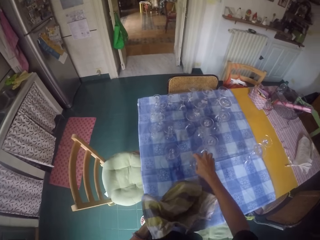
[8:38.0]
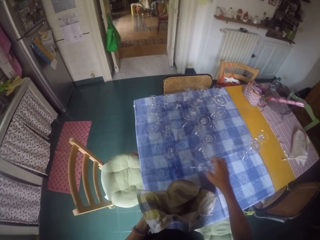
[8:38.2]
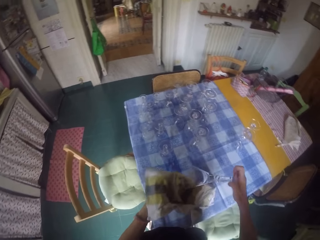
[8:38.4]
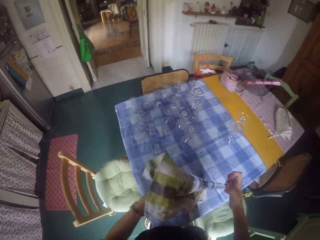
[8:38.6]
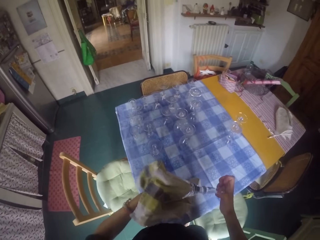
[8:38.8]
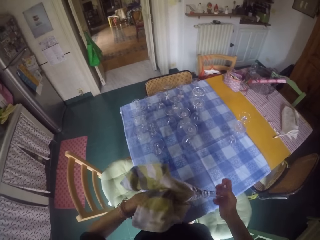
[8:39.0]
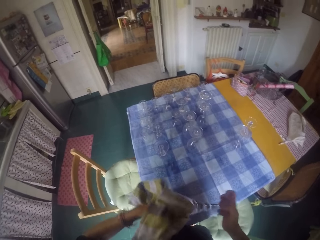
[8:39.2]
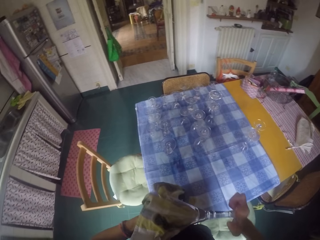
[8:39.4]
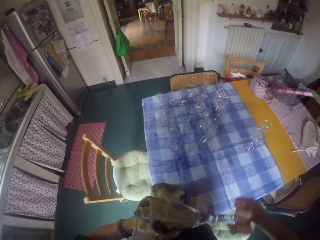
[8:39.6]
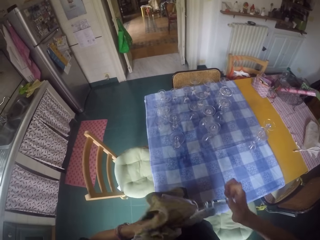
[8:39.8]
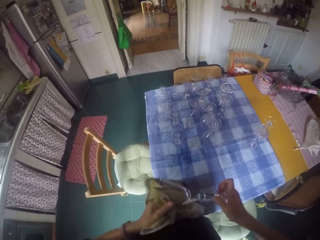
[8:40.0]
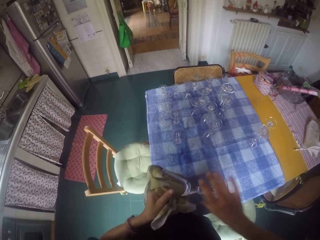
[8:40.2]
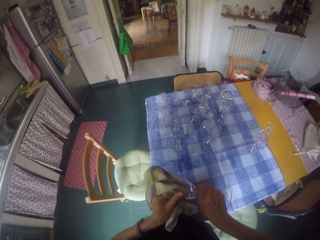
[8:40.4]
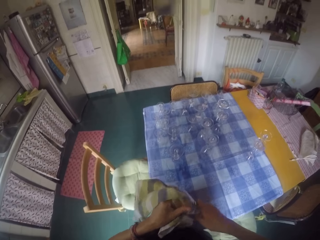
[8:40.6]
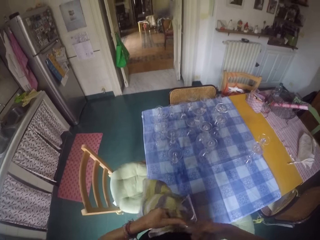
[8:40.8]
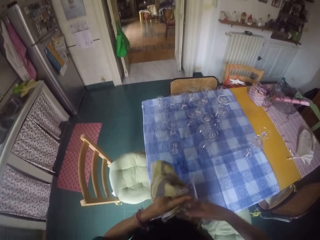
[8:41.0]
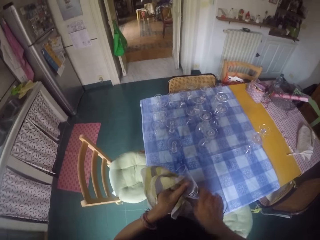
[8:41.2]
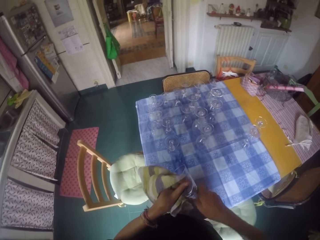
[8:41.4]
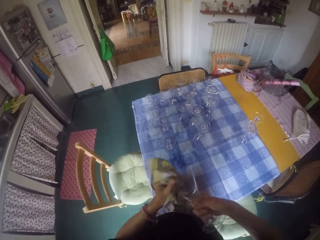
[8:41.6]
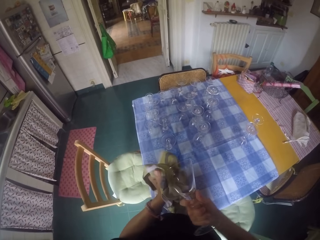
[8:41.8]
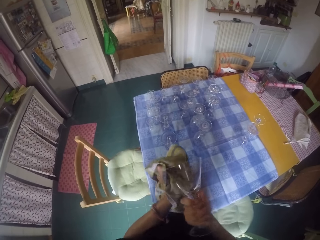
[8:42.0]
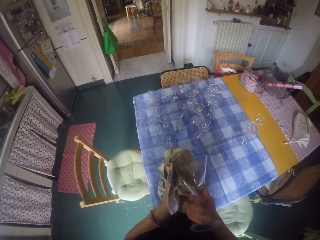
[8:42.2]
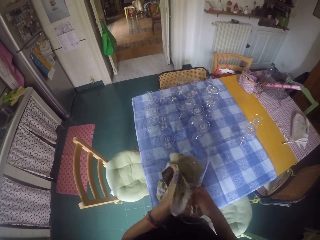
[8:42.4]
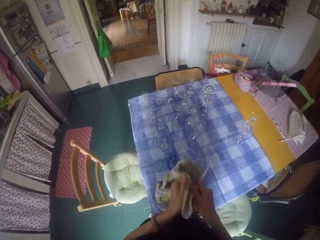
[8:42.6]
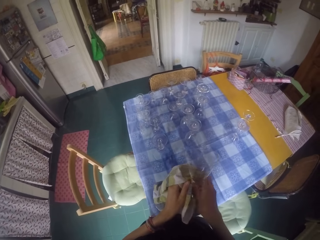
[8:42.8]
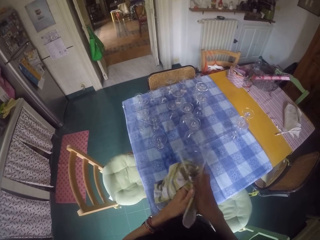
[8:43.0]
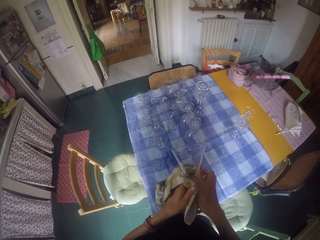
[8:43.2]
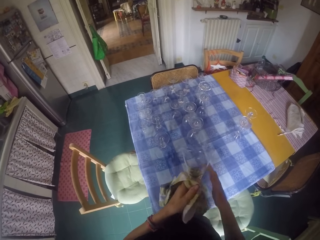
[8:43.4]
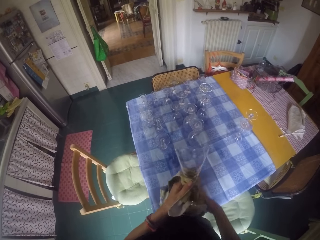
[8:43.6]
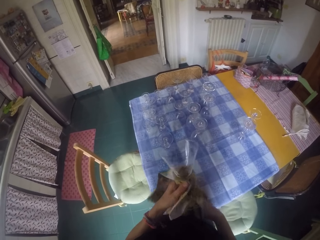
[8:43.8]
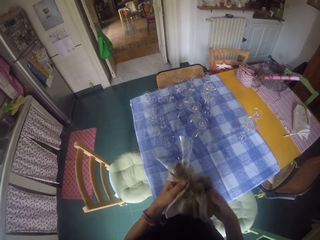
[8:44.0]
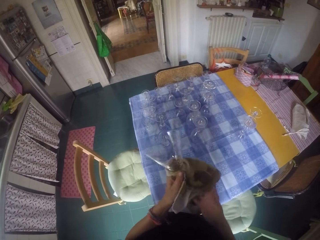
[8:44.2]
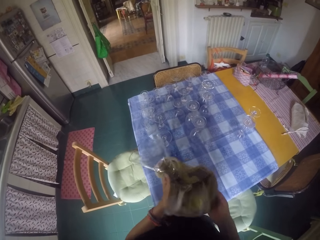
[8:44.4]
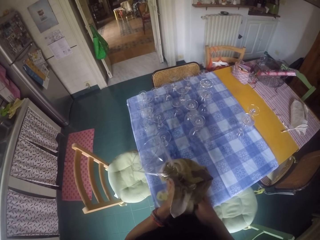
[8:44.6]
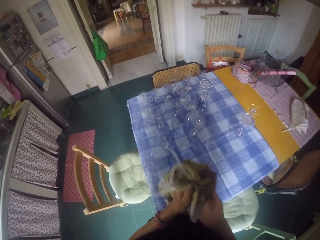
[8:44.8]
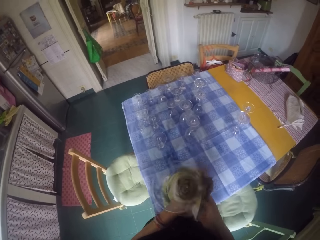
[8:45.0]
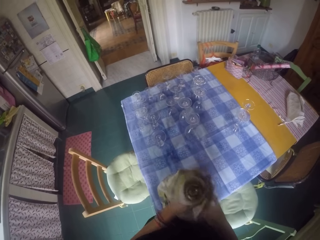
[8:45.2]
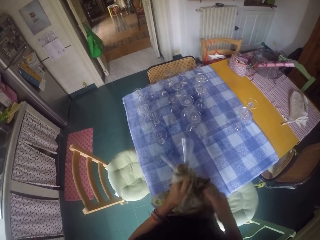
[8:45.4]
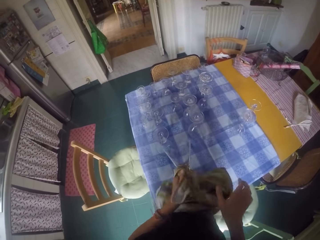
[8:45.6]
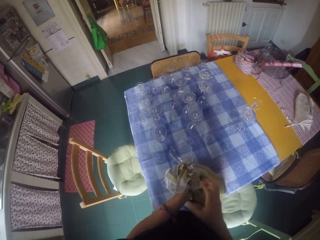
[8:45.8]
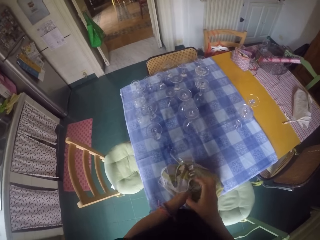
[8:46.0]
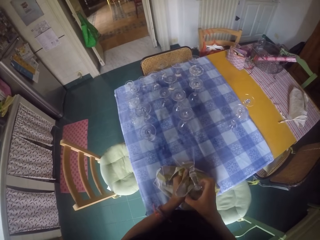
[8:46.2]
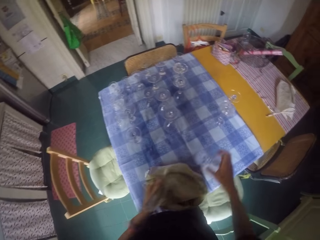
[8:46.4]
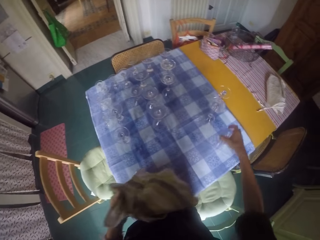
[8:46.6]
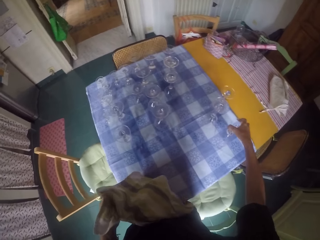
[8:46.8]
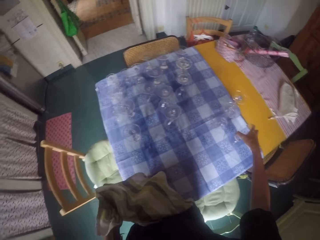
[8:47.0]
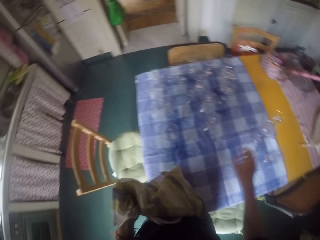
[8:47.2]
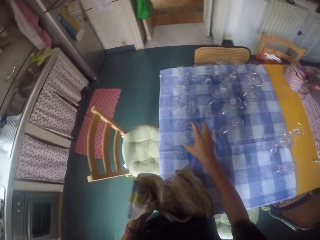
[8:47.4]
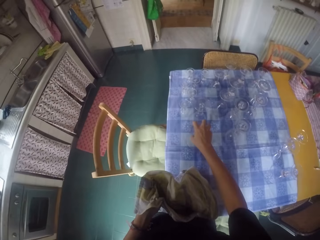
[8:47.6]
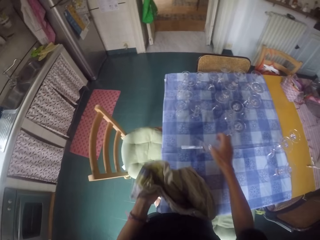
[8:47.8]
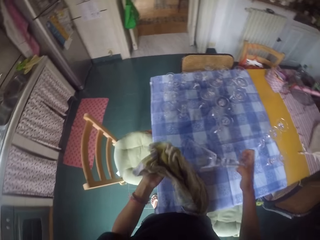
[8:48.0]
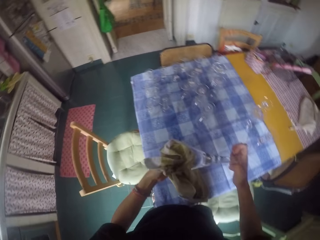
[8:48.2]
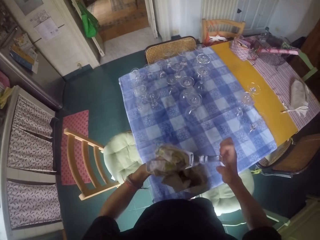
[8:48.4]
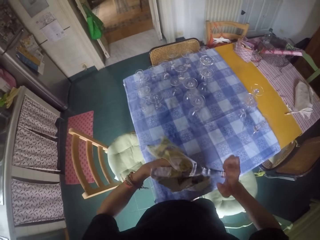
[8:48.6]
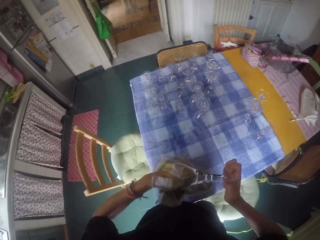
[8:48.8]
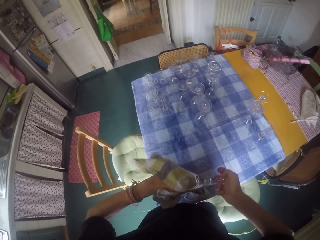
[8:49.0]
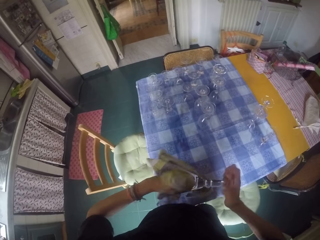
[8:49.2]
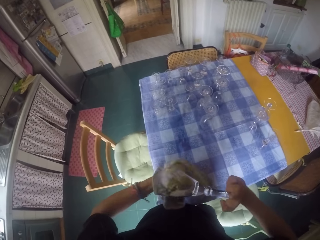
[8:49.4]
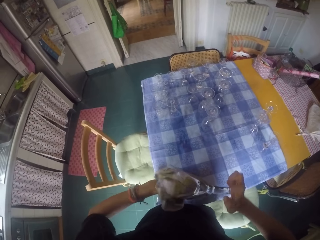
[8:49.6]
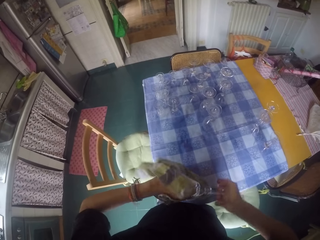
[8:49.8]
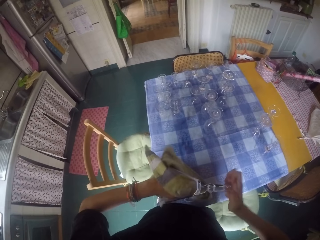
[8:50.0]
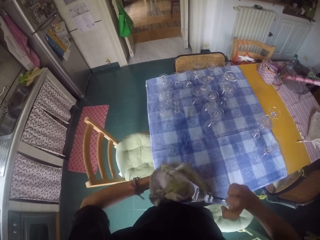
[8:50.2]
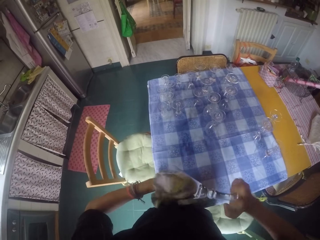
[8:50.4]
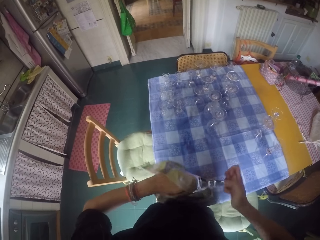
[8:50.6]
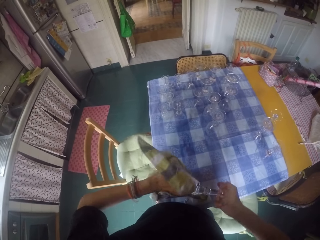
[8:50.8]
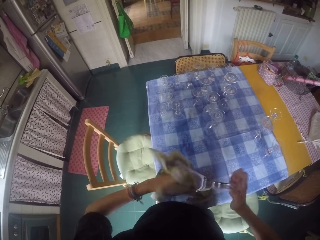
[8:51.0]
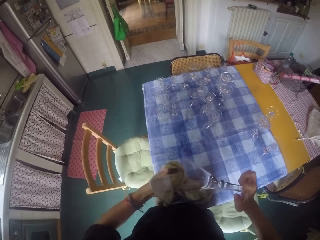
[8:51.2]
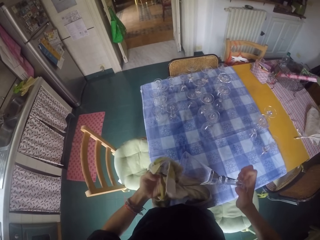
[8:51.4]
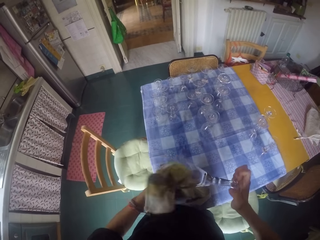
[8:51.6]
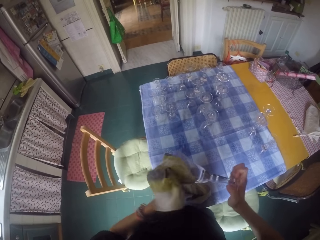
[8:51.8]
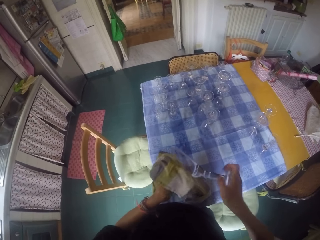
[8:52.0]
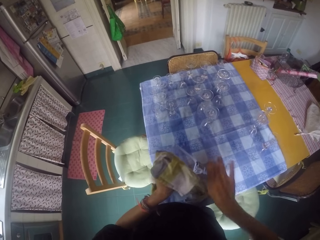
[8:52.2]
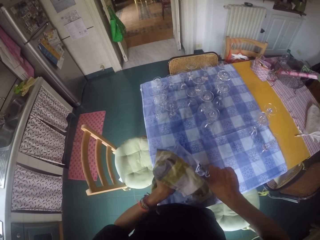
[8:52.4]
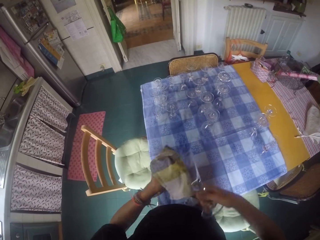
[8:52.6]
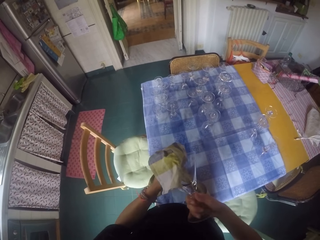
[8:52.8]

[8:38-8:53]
The camera wearer picks a wine glass on the table. They wipe the wine glass with a hand towel. They place the wine glass on the table. They pick a wine glass on the table. They wipe the wine glass with the hand towel.

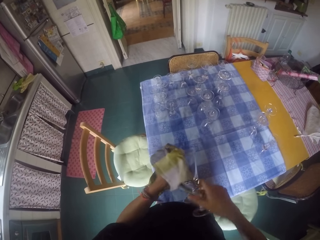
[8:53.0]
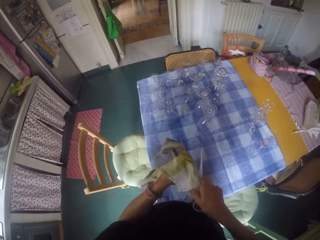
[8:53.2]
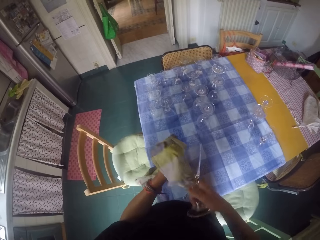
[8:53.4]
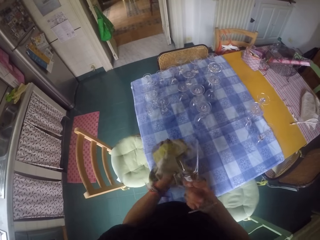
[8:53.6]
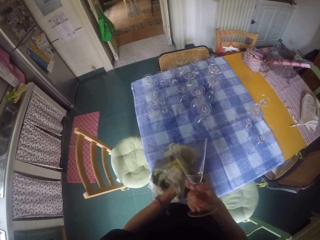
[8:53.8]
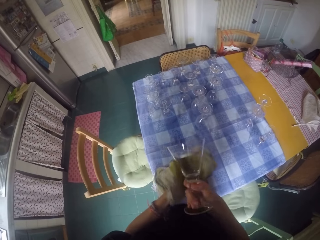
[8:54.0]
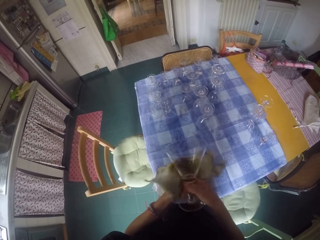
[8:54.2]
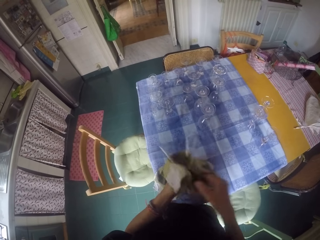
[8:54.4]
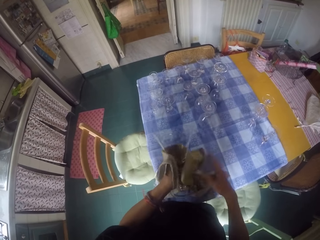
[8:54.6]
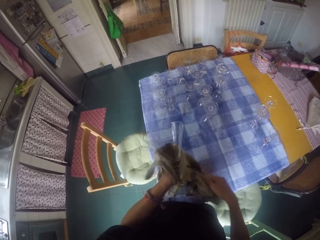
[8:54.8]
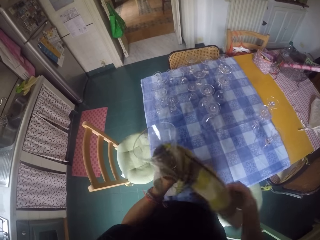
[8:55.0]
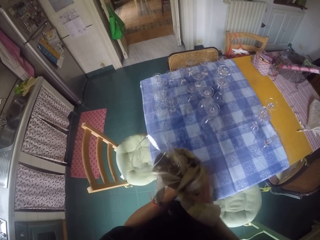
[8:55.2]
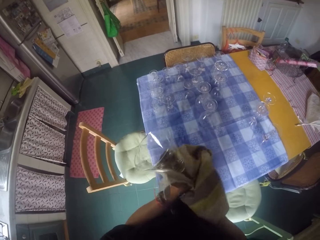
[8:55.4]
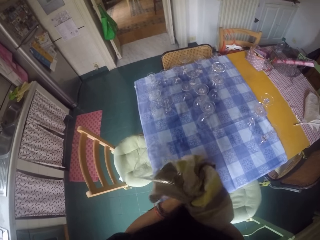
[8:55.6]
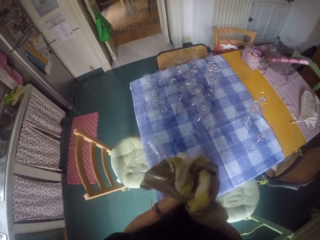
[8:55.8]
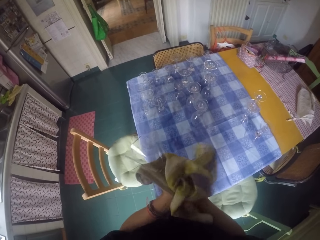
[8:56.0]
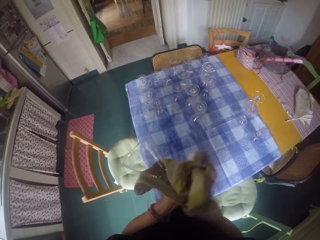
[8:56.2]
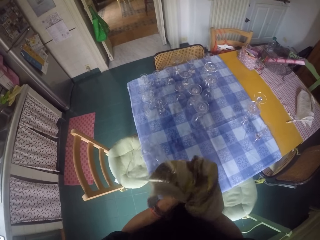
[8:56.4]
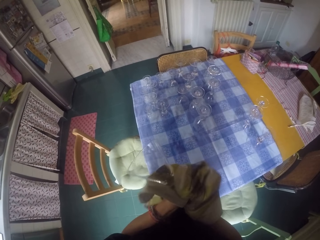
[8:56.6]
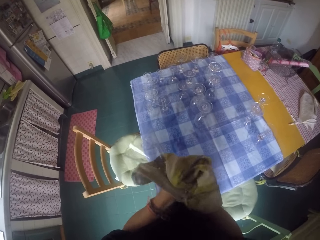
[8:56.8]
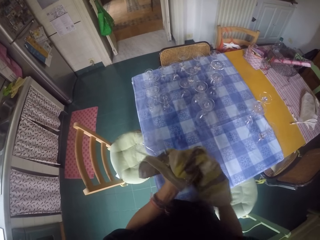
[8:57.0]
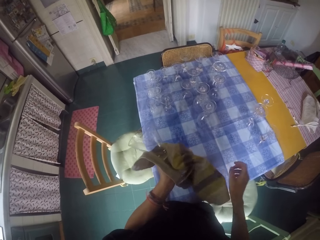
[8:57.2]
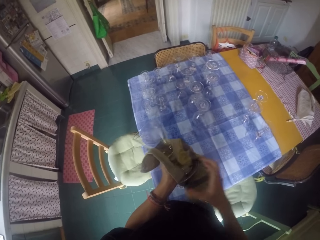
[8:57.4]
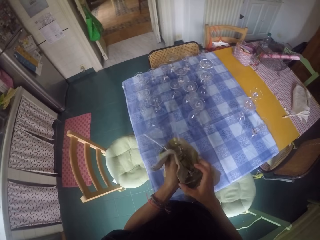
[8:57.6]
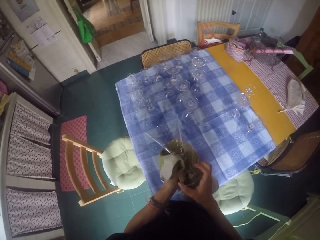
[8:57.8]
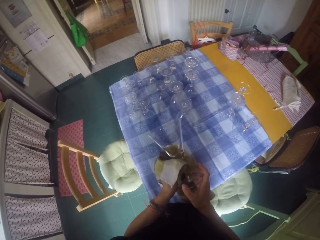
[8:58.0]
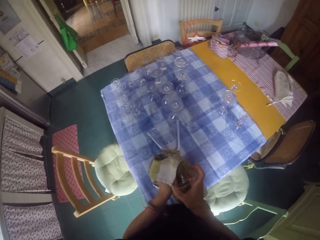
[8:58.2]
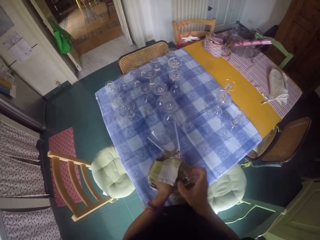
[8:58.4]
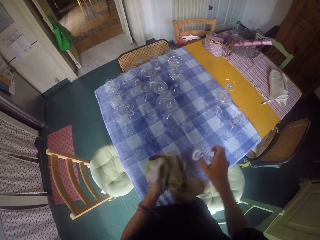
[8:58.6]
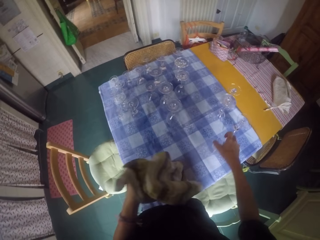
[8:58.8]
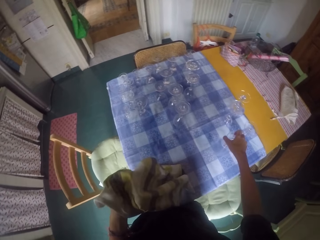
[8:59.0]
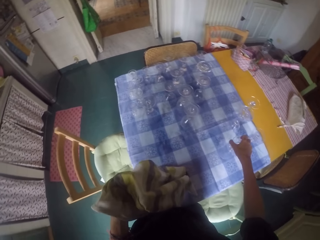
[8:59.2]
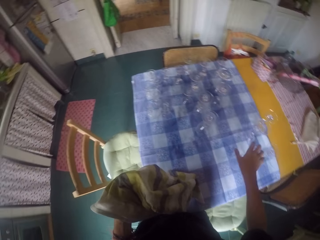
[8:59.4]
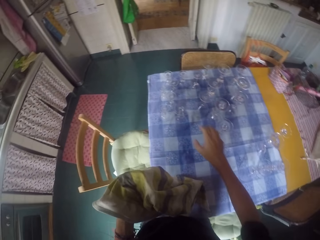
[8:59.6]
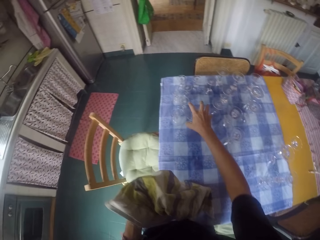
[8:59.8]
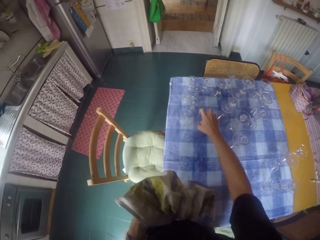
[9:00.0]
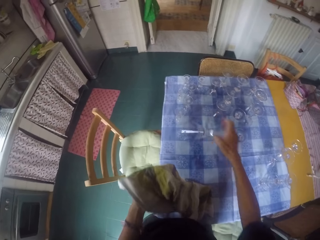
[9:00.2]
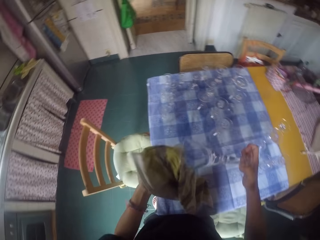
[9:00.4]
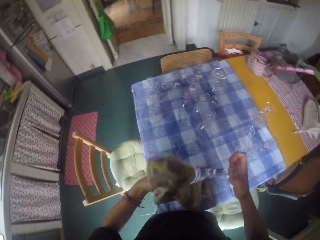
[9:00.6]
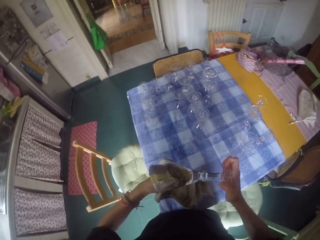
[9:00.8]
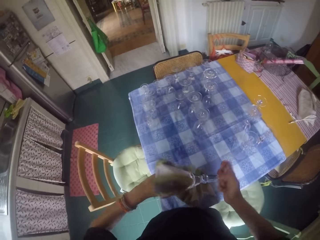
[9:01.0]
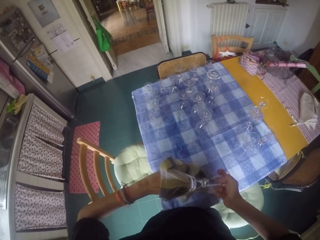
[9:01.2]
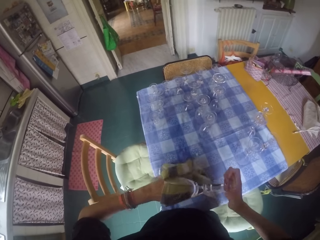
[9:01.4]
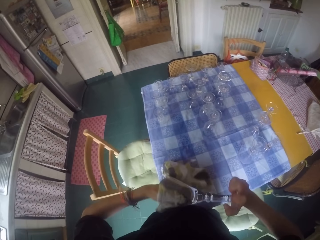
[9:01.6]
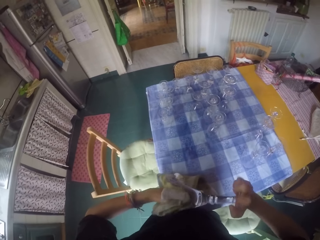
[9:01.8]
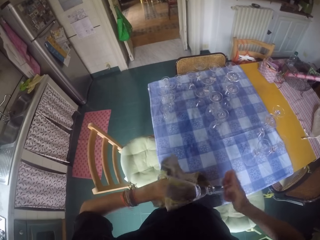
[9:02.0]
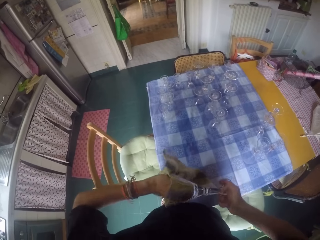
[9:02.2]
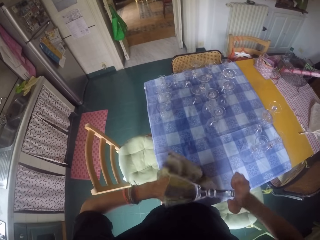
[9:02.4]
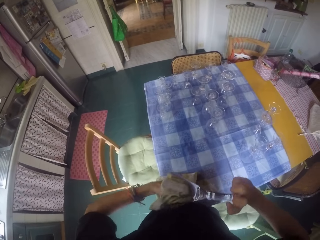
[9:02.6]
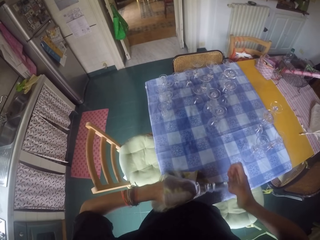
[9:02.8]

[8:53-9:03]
The camera wearer places a wine glass on the table. They pick the wine glass on the table. They wipe the wine glass with a hand towel.
